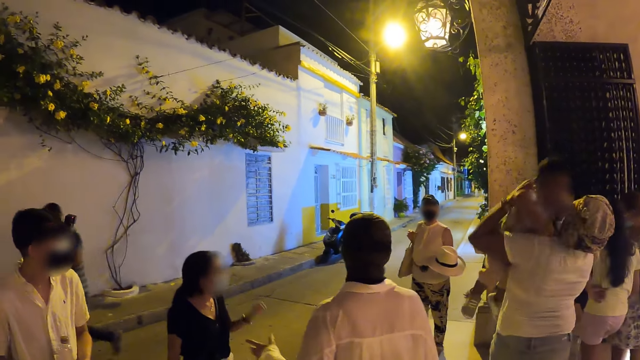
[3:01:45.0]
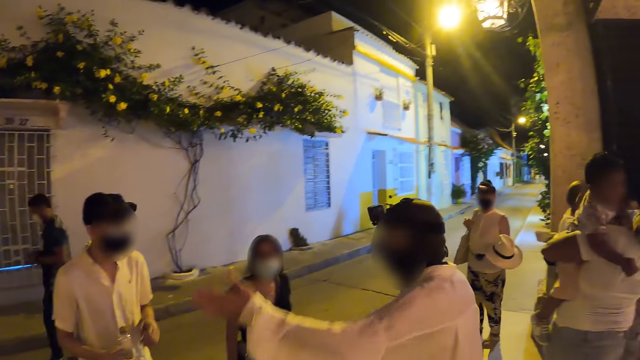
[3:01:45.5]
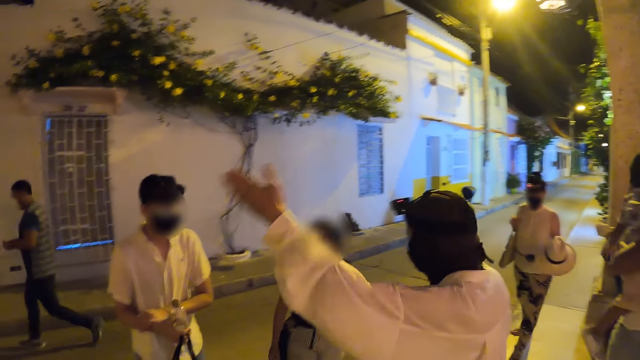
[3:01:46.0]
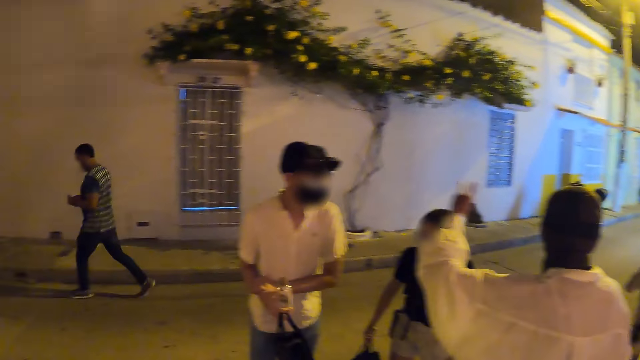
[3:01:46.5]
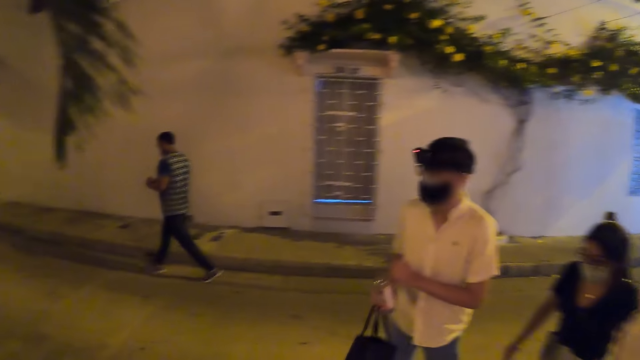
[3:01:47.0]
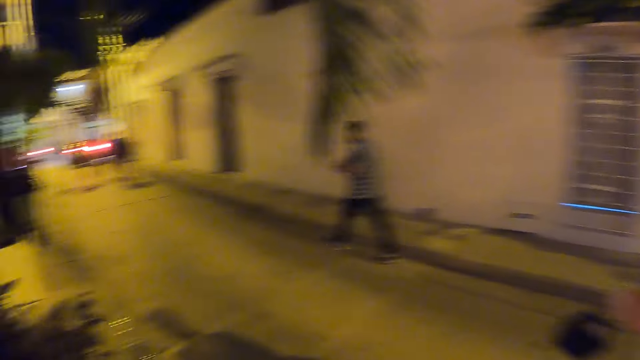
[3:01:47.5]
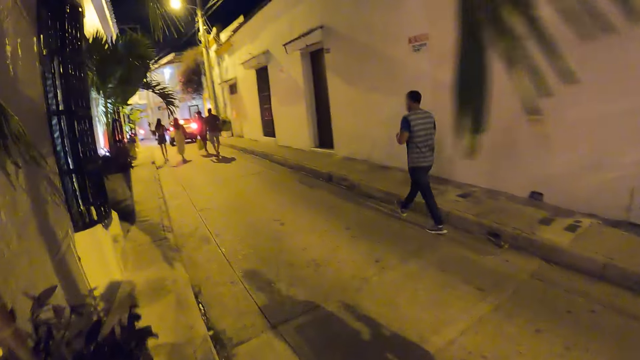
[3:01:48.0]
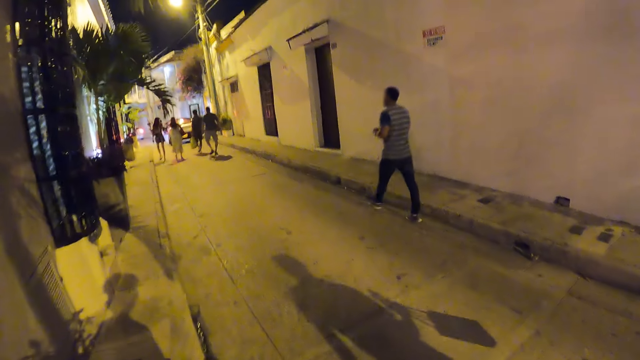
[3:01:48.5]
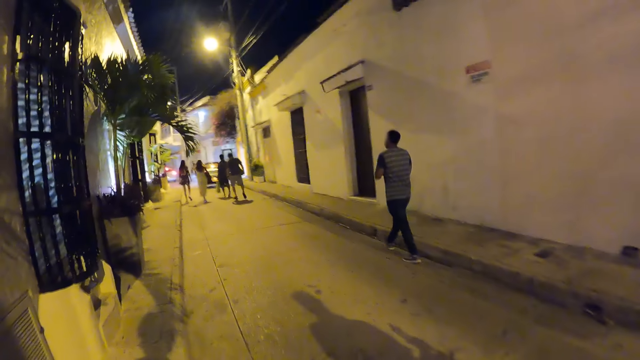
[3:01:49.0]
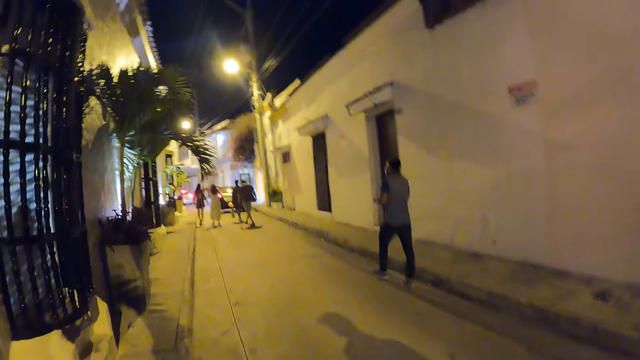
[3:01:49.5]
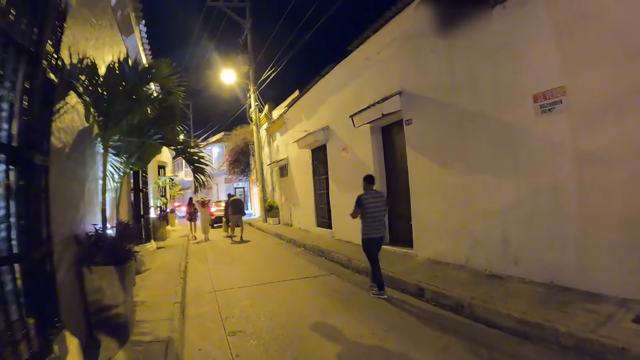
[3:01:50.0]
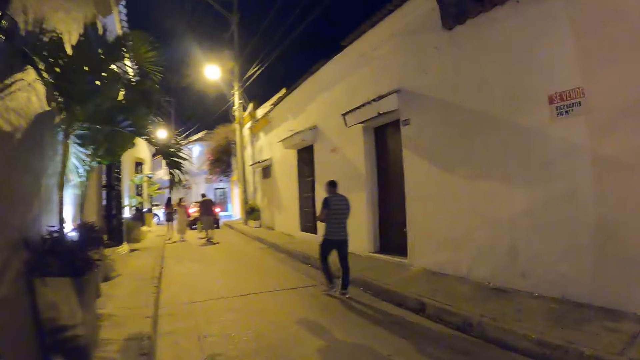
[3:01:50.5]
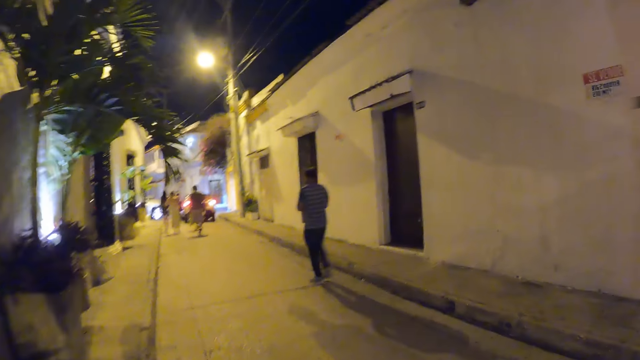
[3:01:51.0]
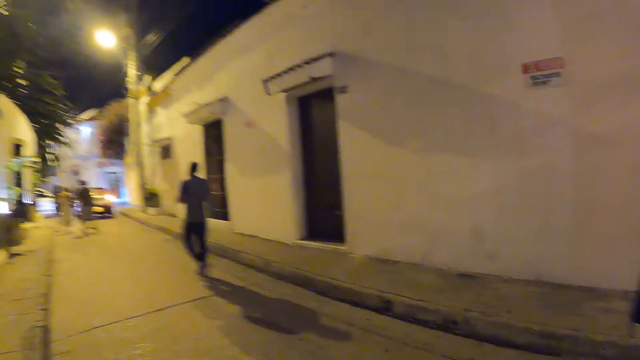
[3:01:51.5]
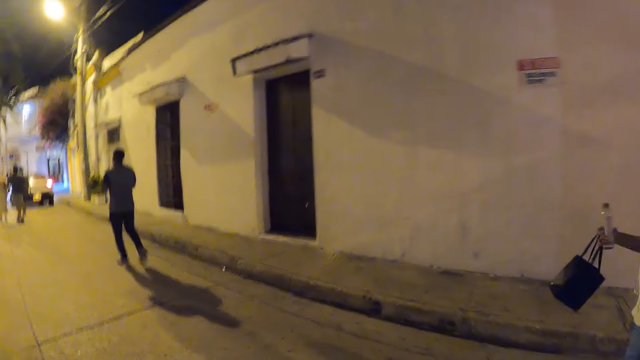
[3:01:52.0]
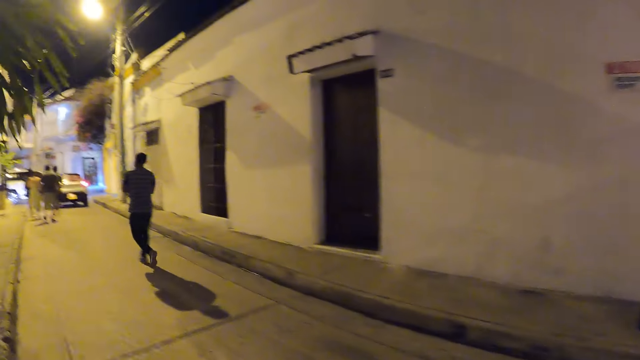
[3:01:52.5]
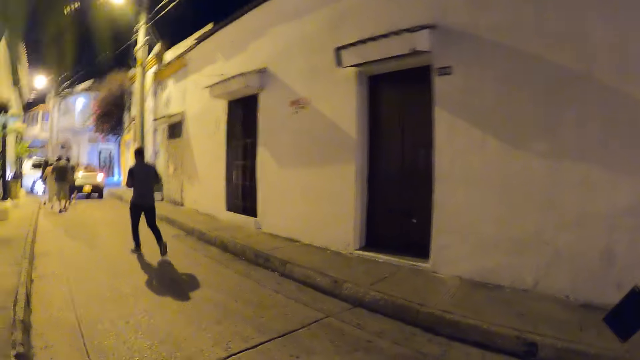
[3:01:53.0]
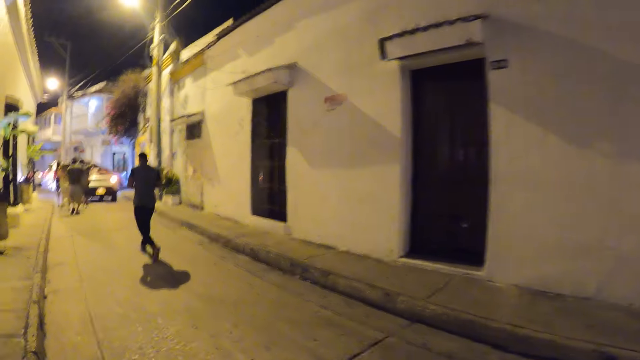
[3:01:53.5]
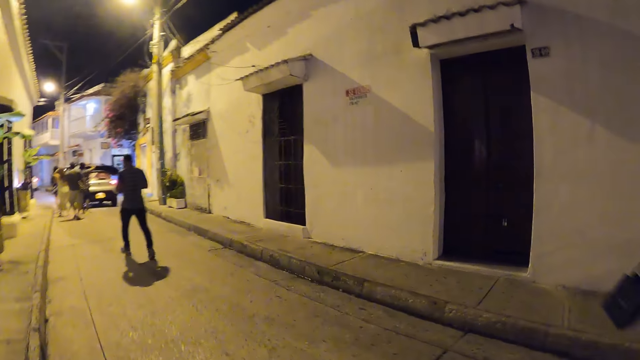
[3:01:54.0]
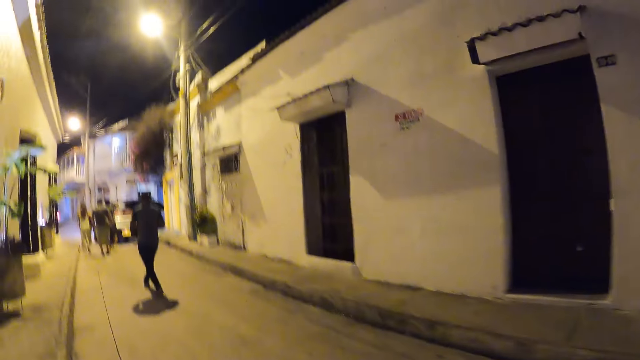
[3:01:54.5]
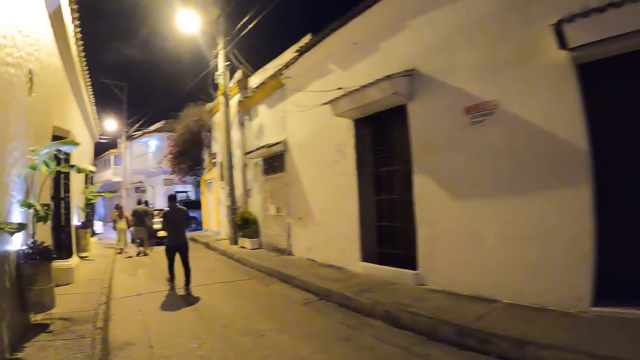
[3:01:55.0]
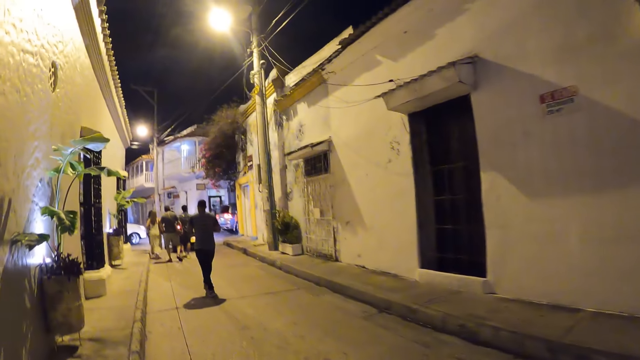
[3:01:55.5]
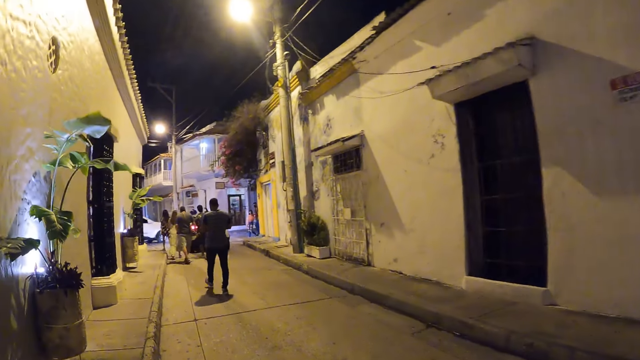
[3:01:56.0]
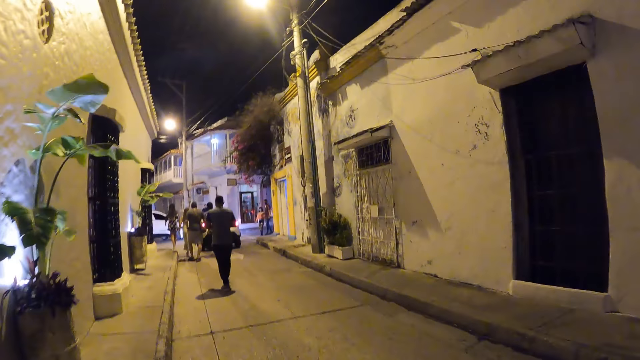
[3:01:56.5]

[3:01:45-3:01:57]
The second woman gestures with her left hand. The man places his left hand on his right hand. The camera wearer walks on the street.

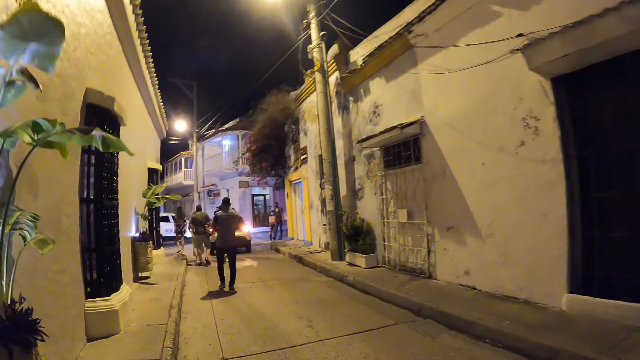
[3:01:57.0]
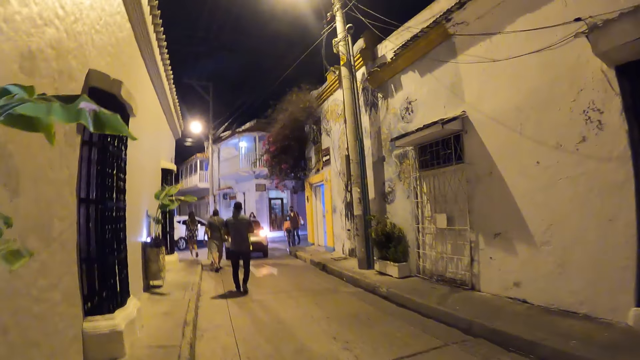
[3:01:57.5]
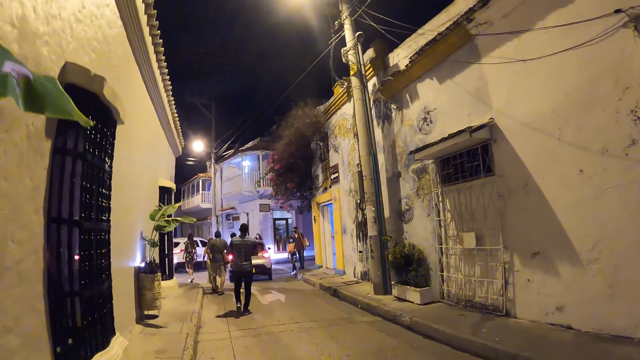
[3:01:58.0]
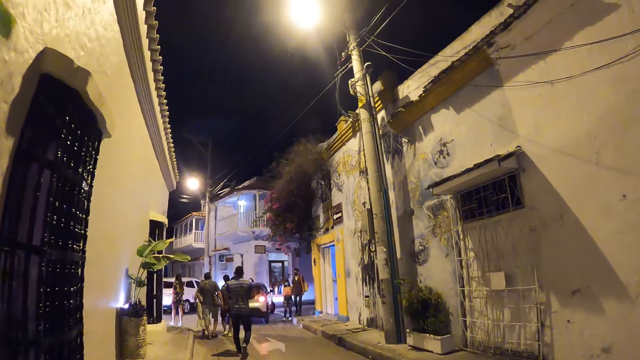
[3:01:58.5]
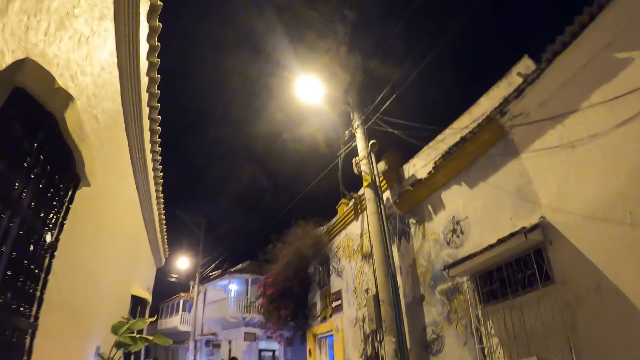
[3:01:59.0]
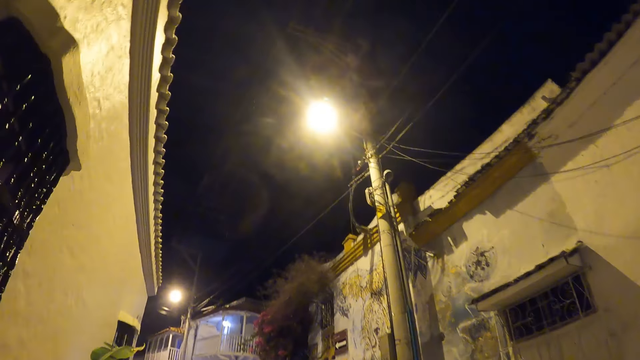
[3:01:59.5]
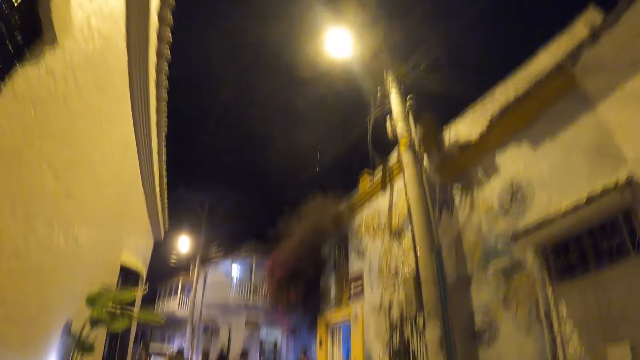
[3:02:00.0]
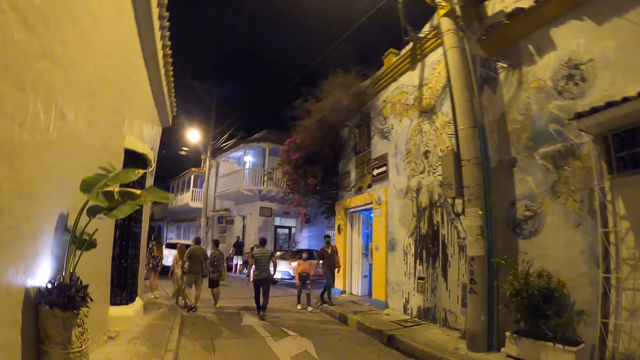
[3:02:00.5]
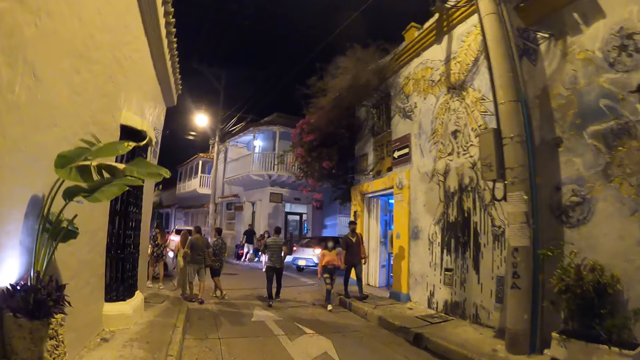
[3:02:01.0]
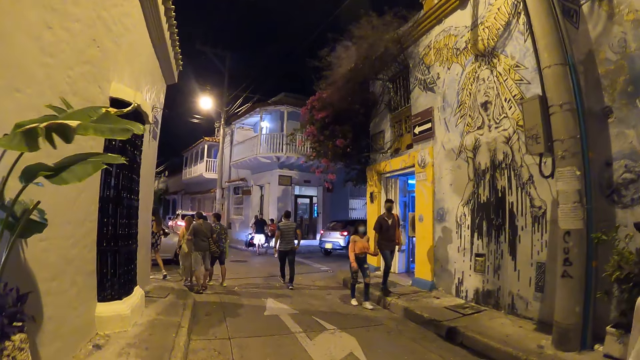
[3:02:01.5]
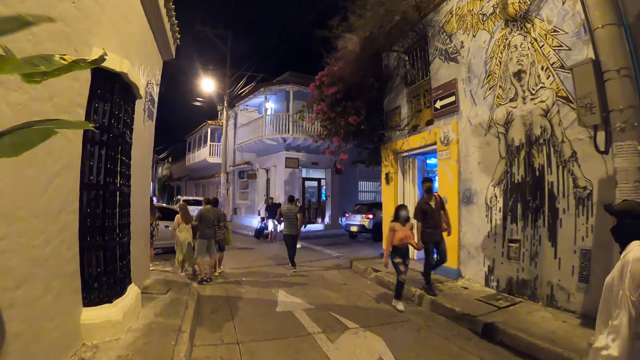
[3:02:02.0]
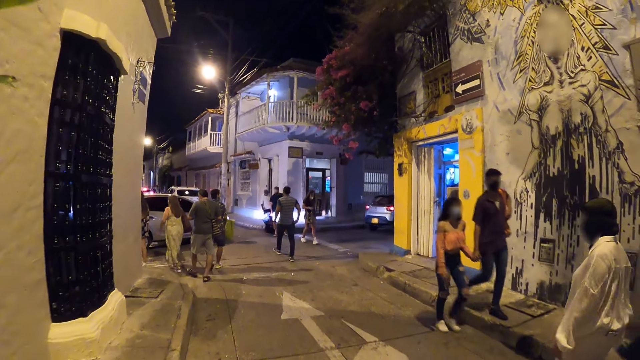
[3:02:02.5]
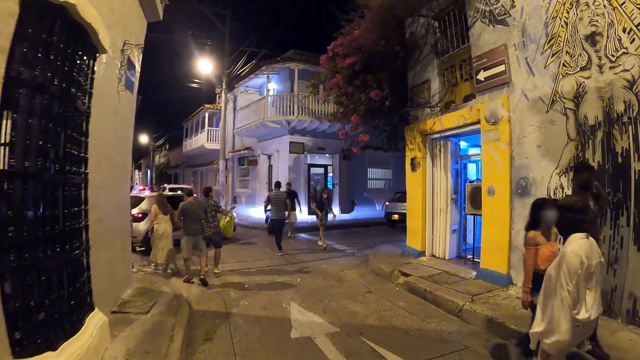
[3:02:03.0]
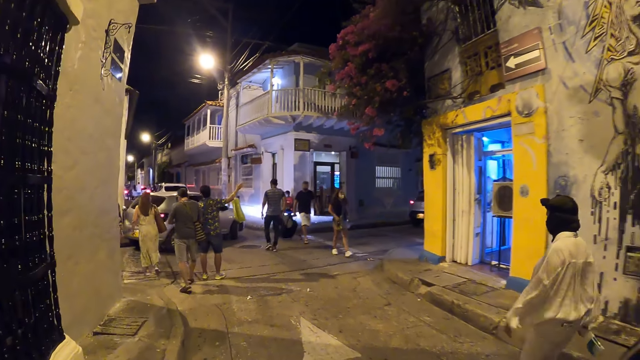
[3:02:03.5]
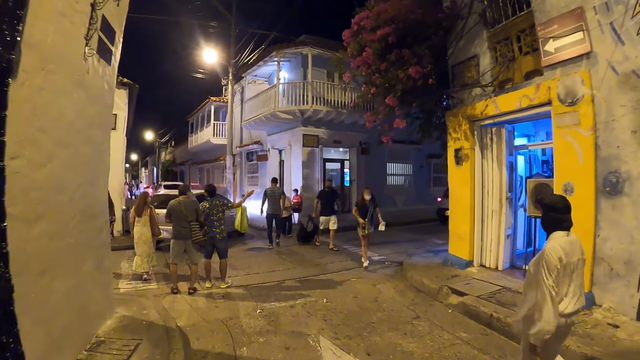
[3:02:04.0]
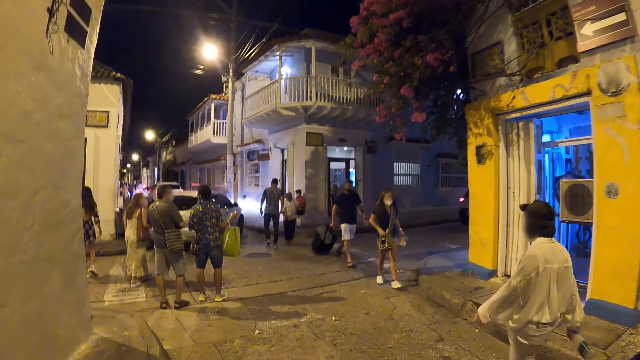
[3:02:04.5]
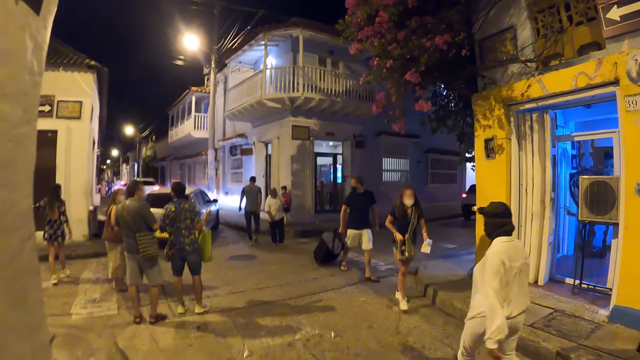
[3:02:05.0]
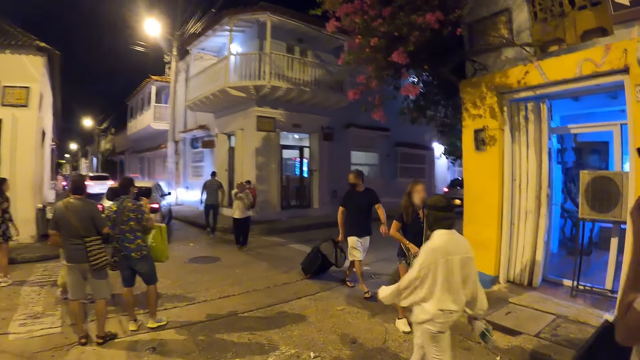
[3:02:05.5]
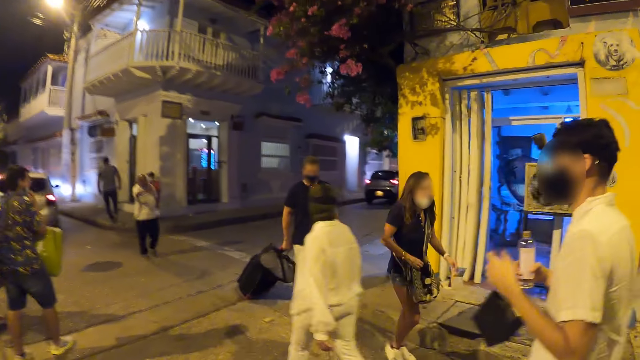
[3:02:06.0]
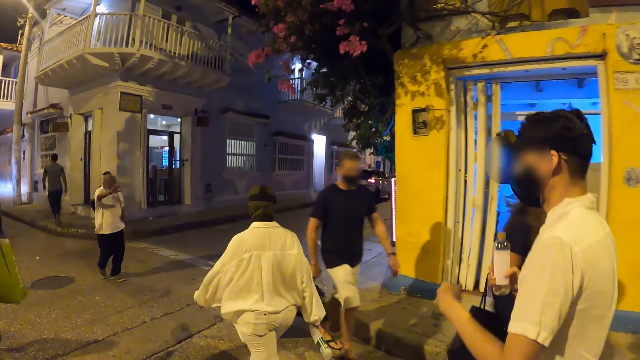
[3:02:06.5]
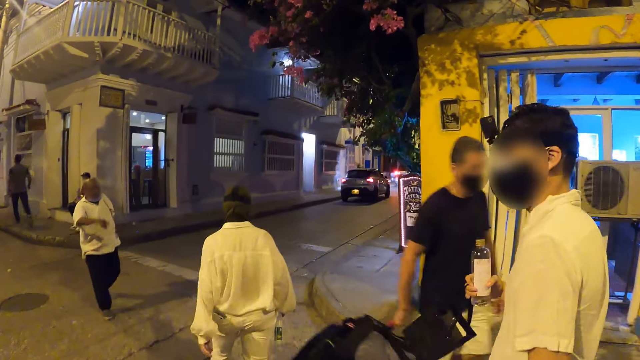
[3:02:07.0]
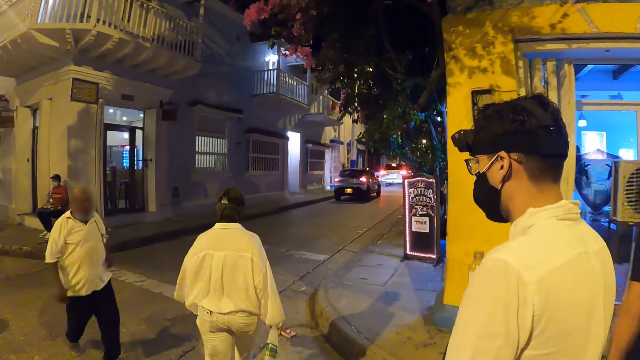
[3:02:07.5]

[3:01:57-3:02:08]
Another man walks past the camera wearer on the street. Another woman walks past the camera wearer on the street. The first man removes his left hand from the face mask on his face. Another man walks past the camera wearer on the street. Another woman walks past the camera wearer on the street.
